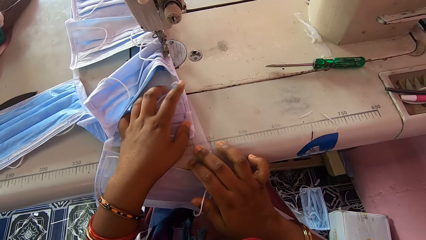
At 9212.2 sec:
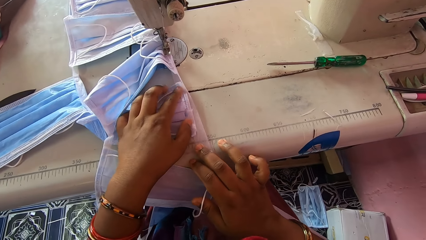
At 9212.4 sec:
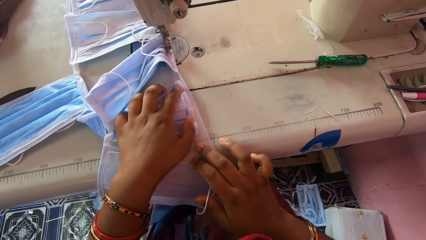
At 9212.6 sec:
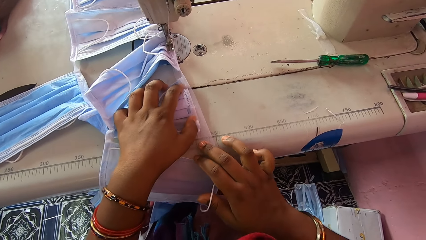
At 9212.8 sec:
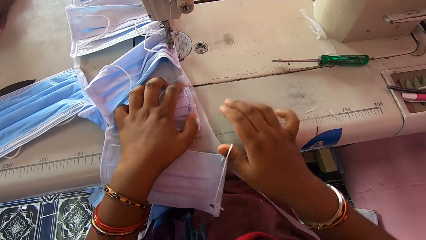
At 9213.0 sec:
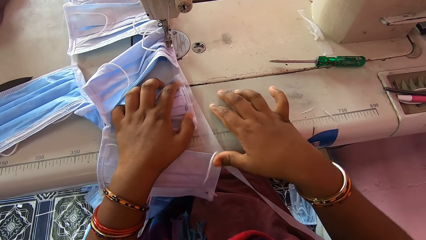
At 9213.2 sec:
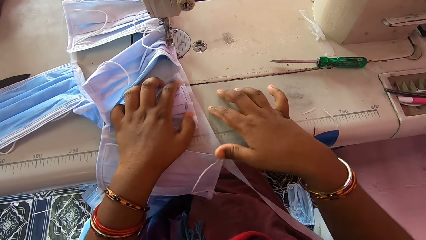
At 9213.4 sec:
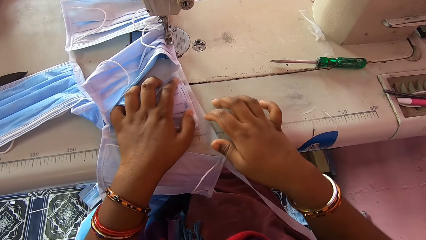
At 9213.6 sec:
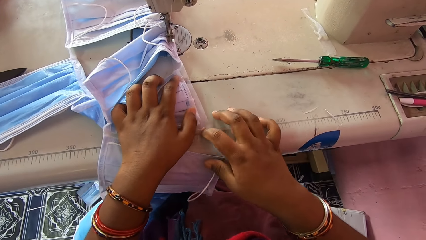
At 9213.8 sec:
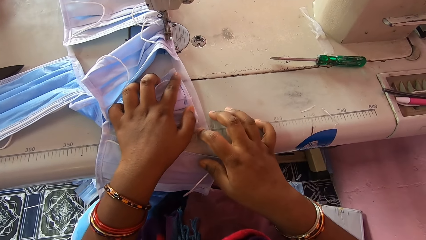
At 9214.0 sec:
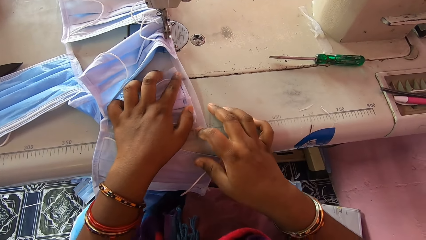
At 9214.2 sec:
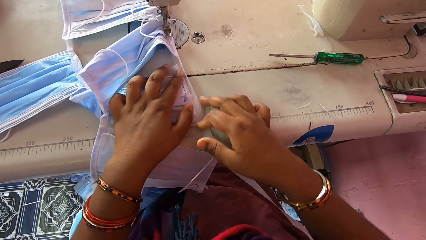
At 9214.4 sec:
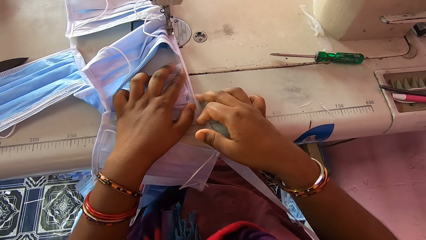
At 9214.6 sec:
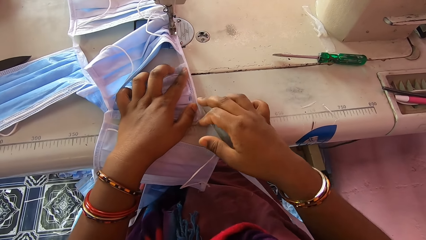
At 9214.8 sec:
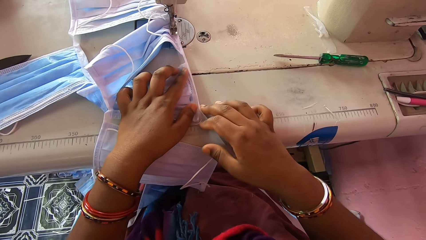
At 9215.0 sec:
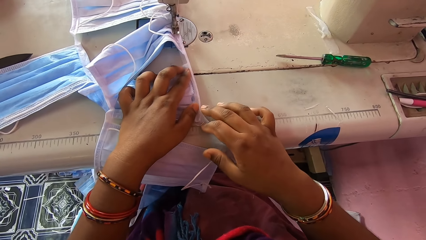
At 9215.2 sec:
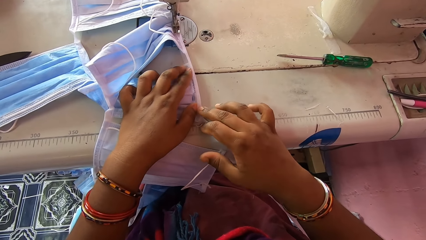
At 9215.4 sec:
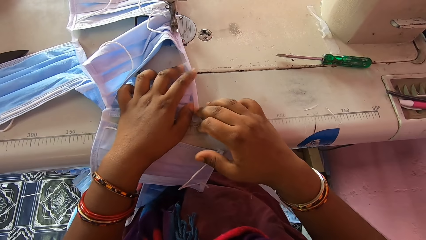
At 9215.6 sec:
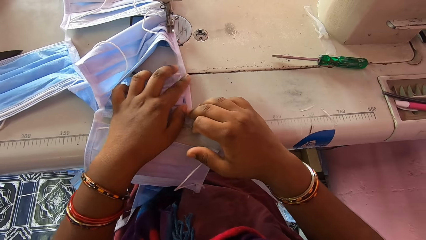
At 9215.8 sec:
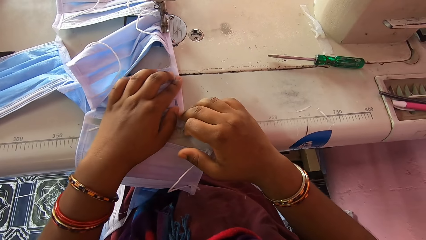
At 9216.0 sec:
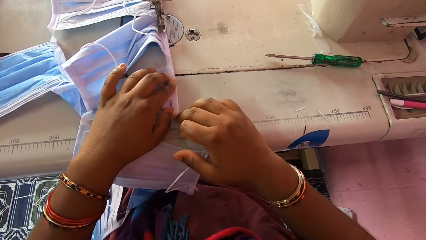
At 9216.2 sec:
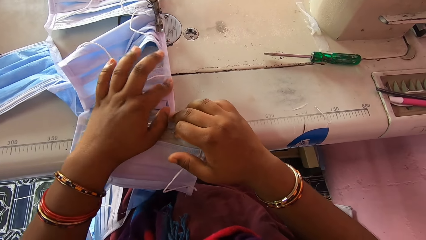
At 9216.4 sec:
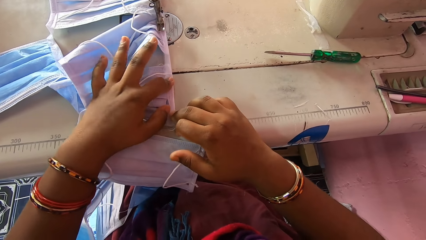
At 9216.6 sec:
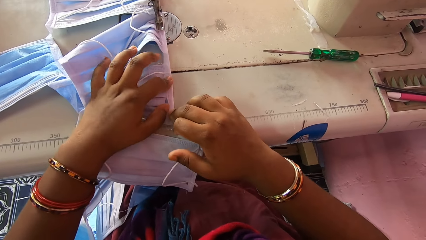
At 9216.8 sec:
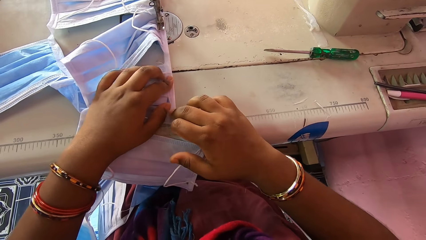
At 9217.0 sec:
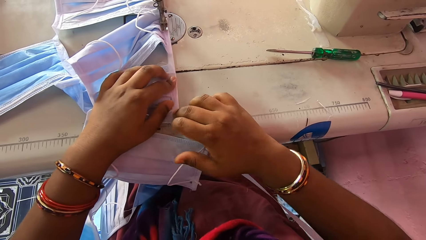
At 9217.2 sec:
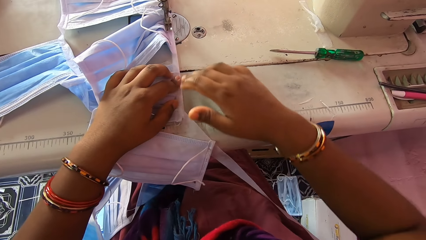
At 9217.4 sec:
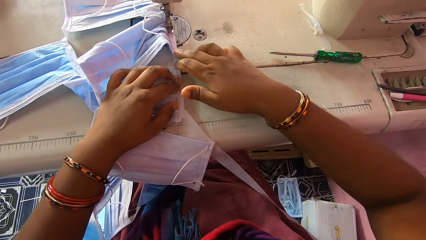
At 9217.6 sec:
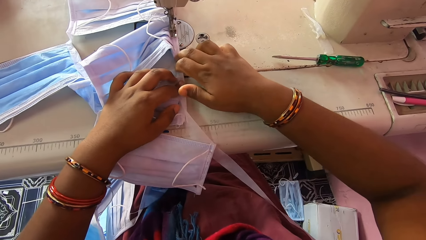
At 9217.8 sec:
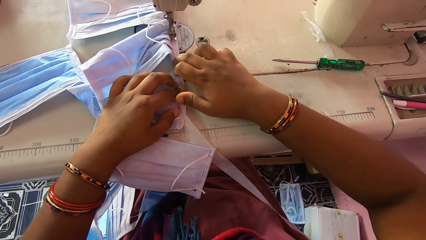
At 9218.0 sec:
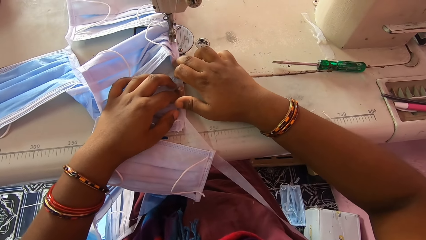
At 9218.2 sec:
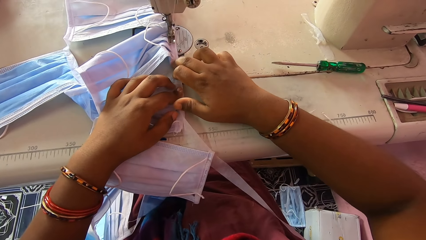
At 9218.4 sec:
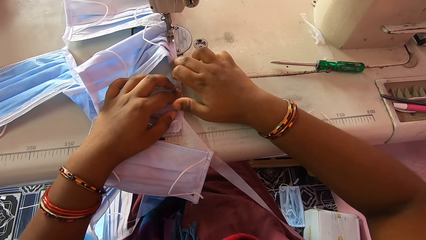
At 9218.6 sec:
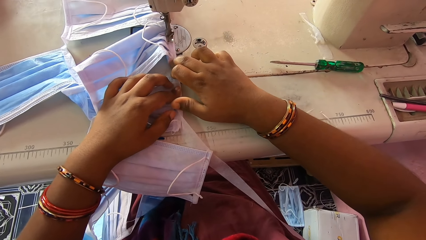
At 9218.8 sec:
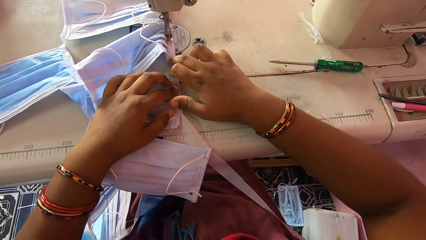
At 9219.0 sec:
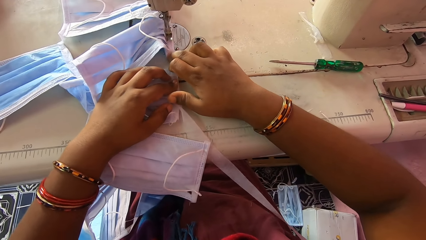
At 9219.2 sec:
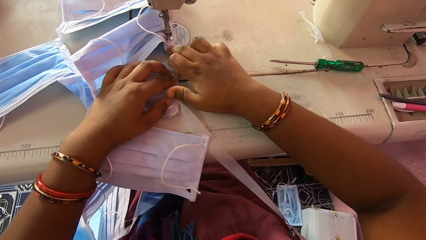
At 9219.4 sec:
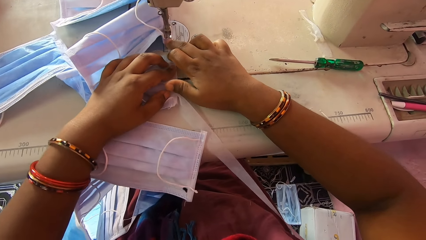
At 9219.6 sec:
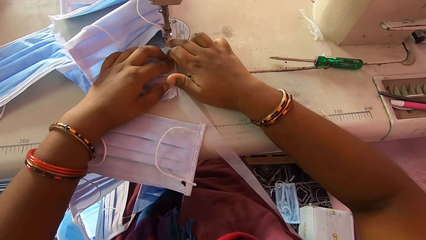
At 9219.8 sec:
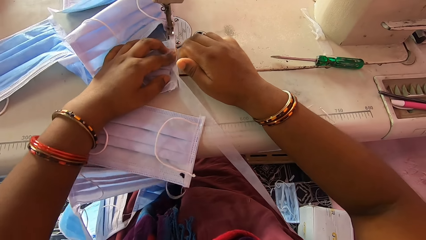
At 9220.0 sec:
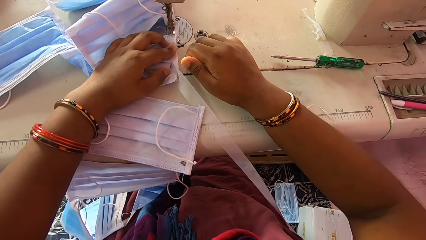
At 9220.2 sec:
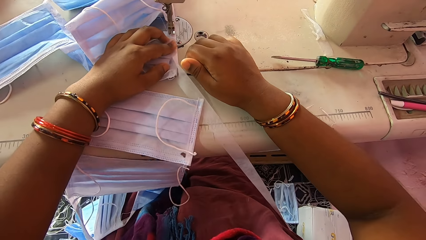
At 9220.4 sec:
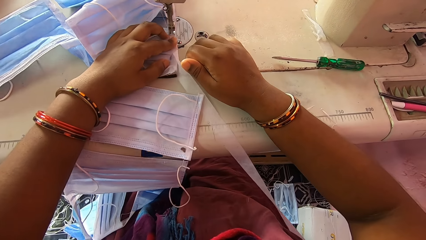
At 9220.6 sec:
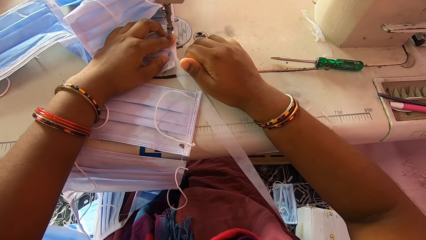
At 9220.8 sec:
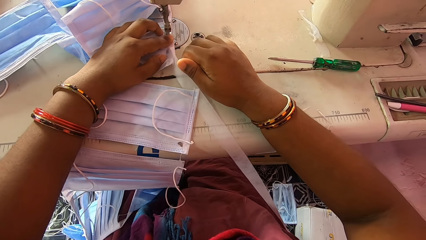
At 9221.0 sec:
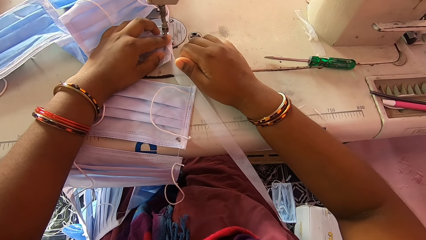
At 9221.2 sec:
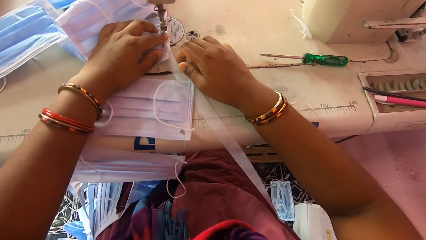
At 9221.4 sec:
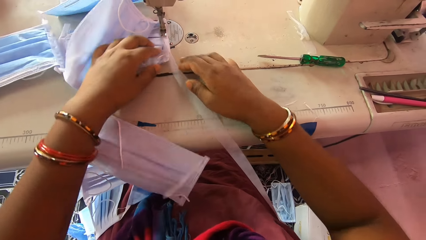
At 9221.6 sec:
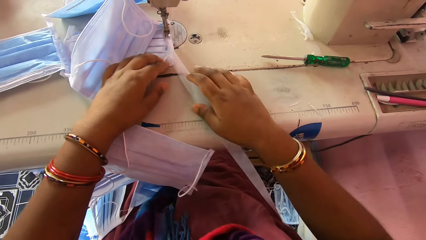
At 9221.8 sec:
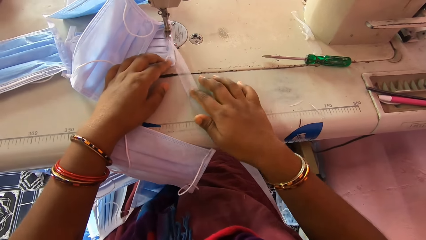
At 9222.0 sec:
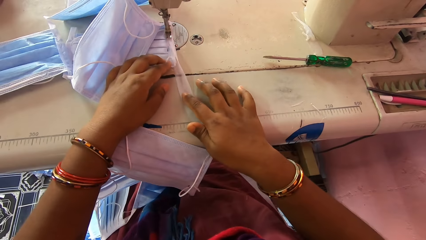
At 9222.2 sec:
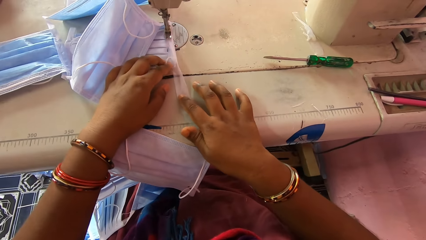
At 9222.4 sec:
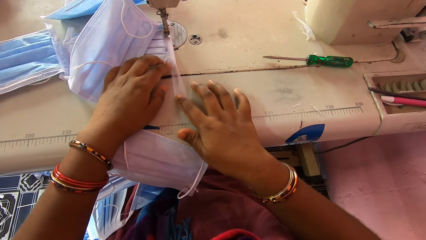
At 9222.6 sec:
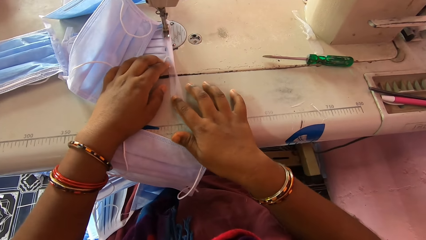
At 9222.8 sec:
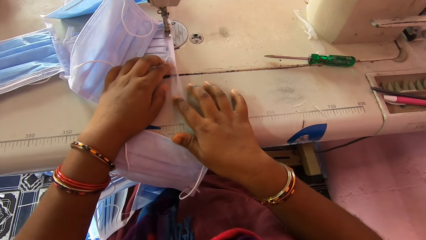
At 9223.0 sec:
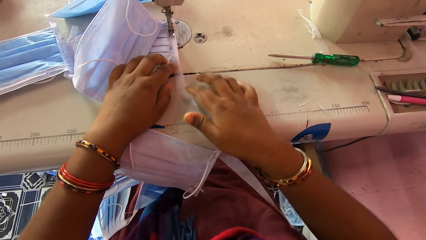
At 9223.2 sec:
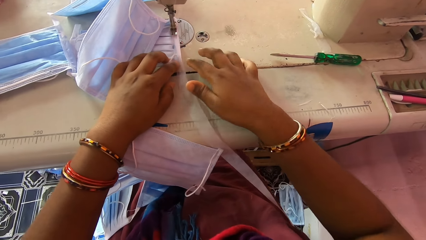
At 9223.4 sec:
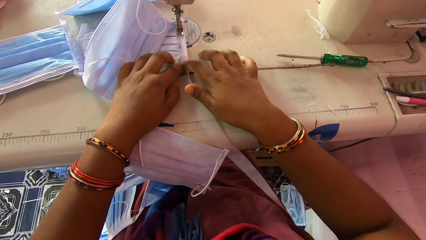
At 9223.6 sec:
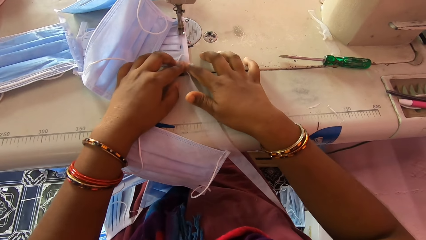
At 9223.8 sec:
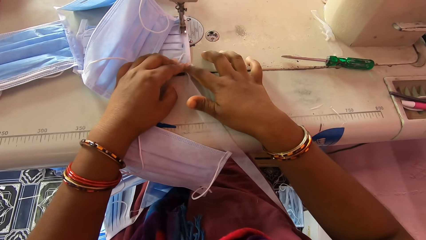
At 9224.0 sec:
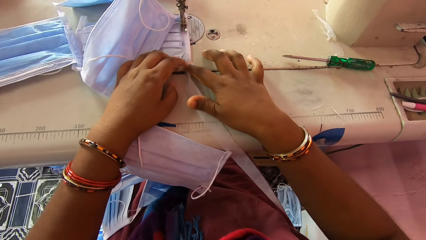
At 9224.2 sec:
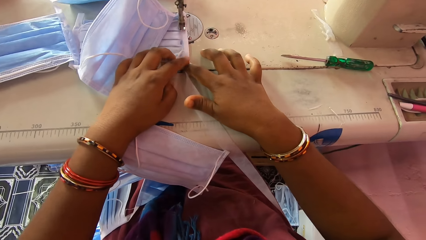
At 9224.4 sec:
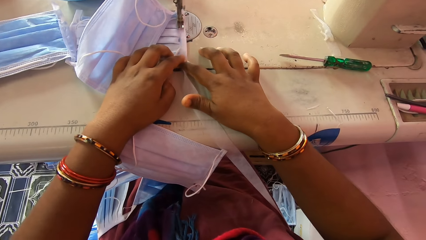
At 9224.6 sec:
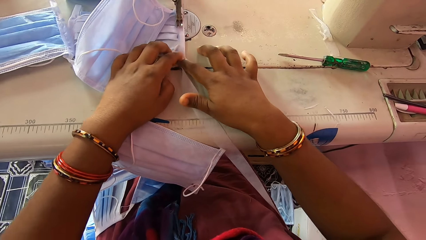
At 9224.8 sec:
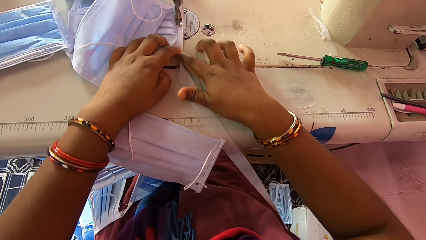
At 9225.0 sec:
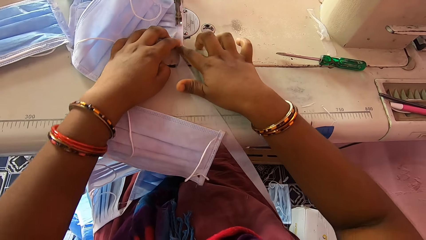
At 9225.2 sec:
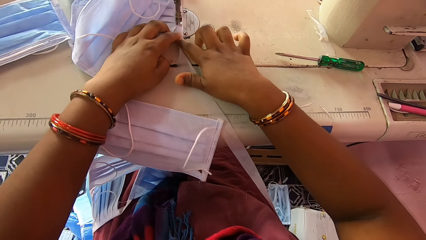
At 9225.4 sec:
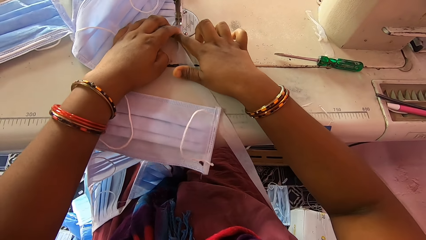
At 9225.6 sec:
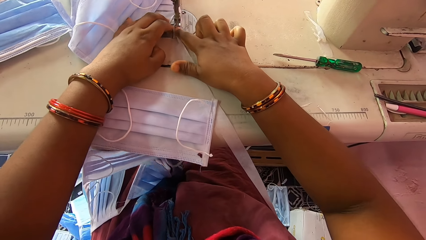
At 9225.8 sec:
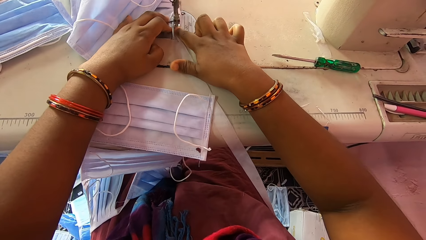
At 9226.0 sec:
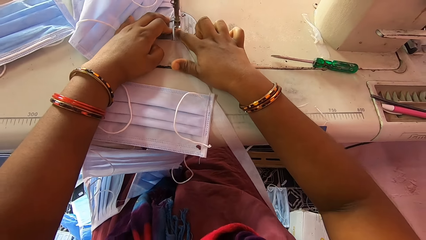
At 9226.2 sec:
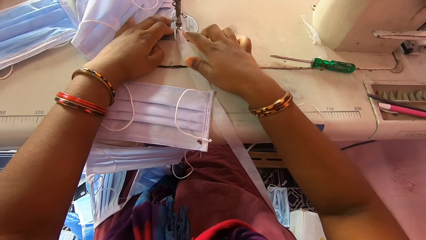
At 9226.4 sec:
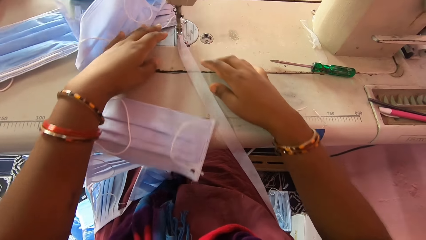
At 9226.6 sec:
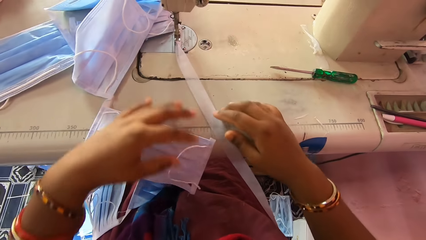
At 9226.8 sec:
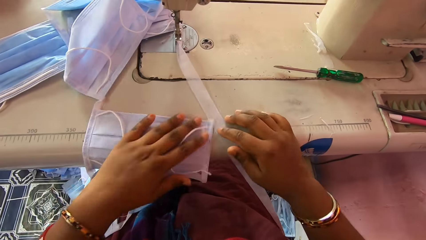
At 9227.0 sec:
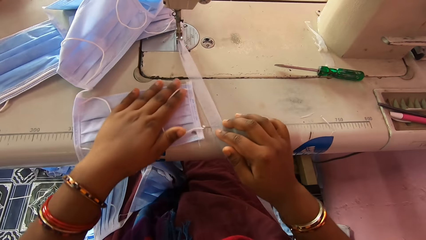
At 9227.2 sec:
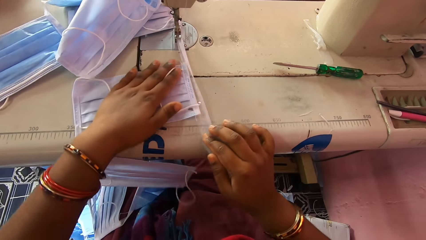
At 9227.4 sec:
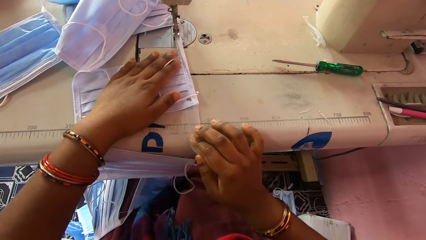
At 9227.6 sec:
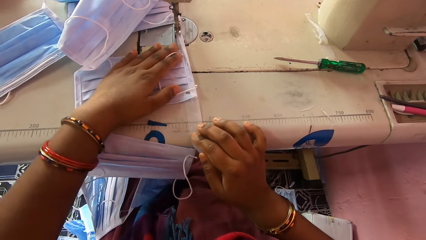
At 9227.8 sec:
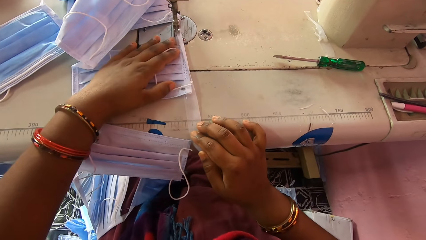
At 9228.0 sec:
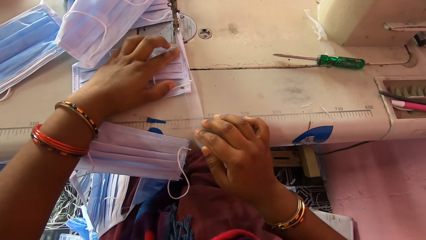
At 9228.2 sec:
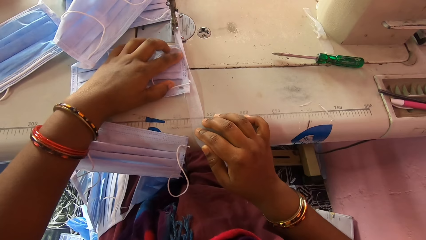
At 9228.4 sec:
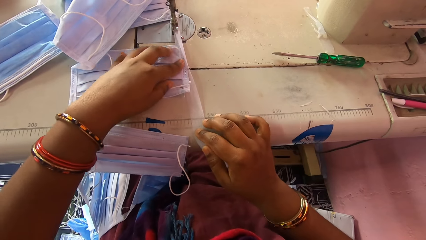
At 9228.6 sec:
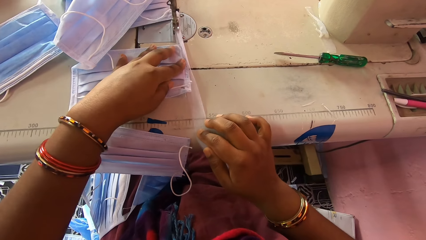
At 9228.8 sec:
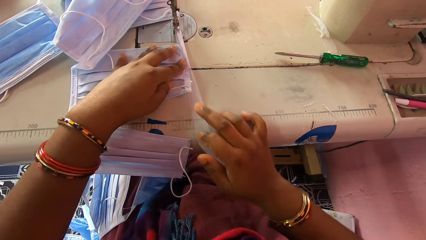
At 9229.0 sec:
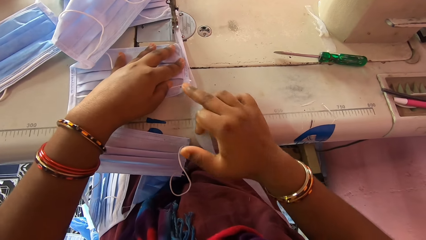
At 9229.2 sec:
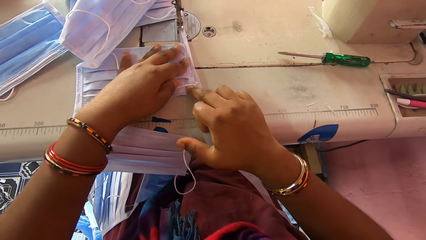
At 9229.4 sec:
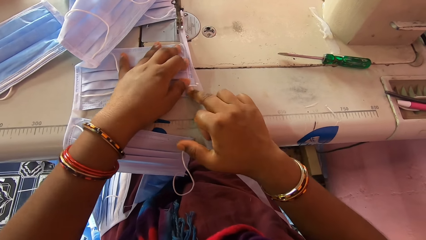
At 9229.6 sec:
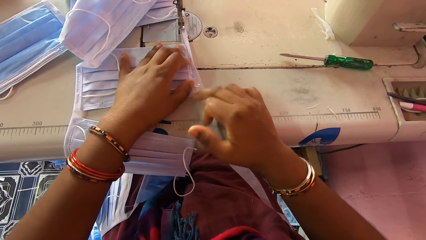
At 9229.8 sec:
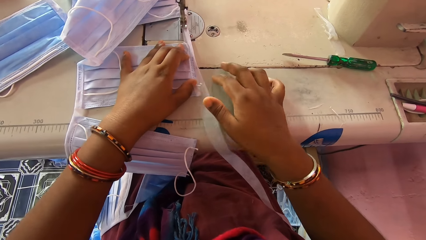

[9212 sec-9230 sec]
The camera wearer folds the stay tape around the edge of a nose mask or face mask with her hands on the machine bed. She sews the nose mask with the sewing machine. She folds the stay tape around the edge of the nose mask with her hands on the machine bed. She smoothens the face mask. She sews the nose mask with the sewing machine. She adjusts the nose mask on the machine bed with her left hand and adjusts the stay tape on the sewing machine bed with her right hand. She smoothens the face mask.
